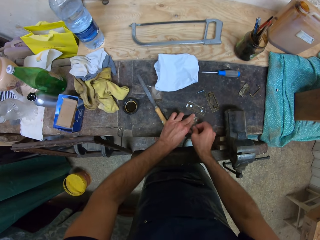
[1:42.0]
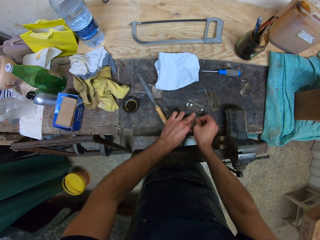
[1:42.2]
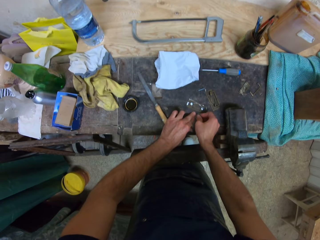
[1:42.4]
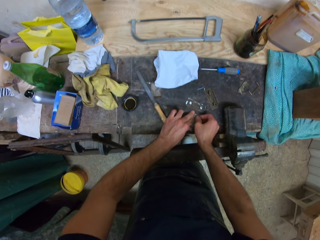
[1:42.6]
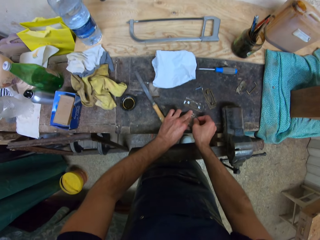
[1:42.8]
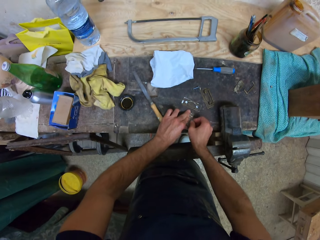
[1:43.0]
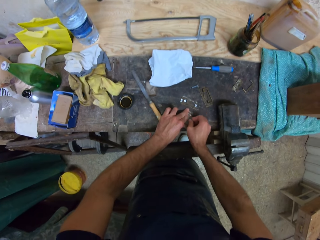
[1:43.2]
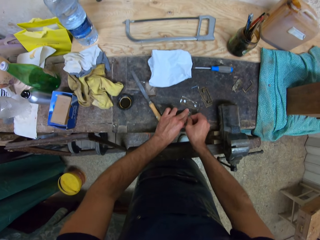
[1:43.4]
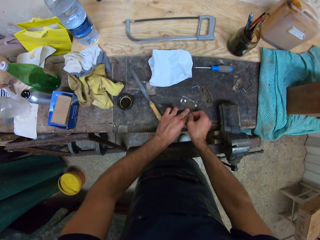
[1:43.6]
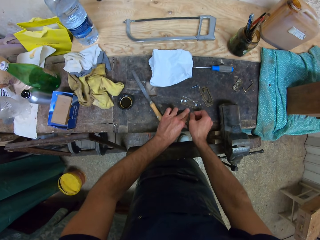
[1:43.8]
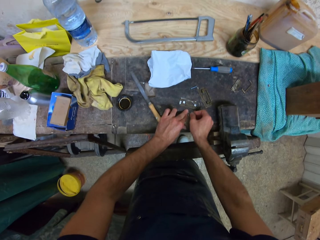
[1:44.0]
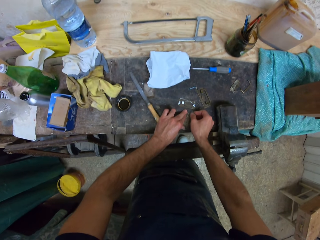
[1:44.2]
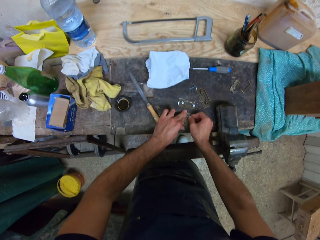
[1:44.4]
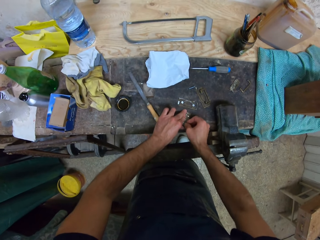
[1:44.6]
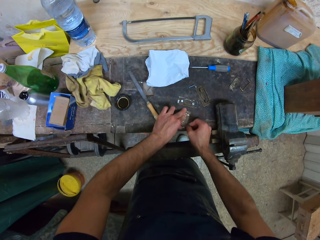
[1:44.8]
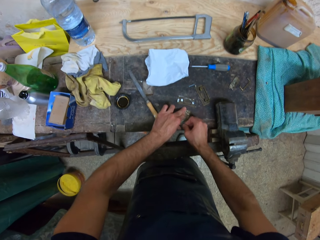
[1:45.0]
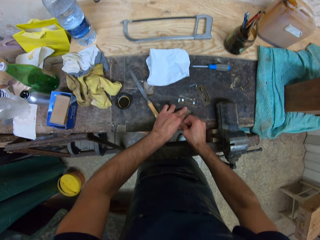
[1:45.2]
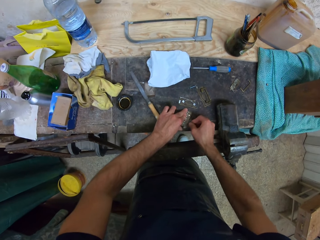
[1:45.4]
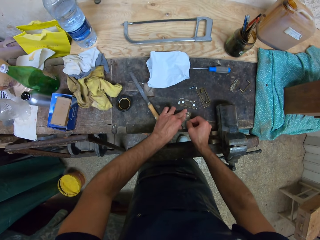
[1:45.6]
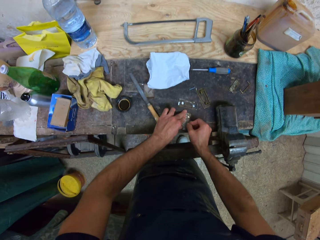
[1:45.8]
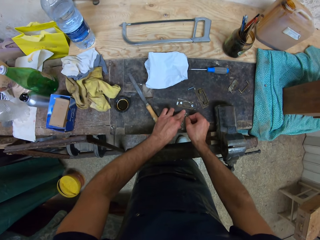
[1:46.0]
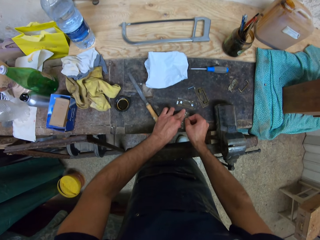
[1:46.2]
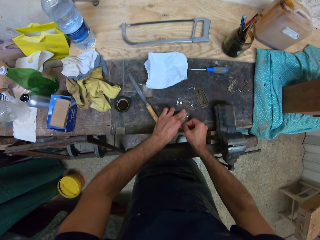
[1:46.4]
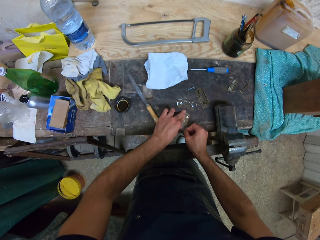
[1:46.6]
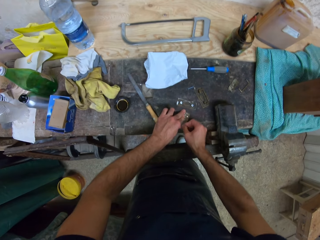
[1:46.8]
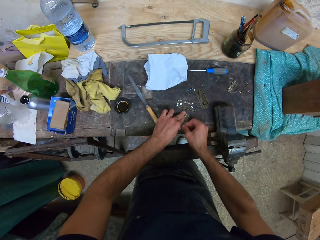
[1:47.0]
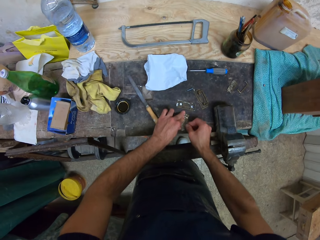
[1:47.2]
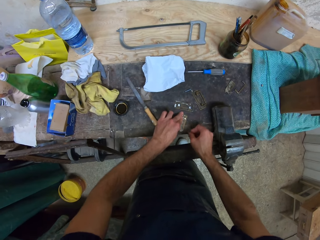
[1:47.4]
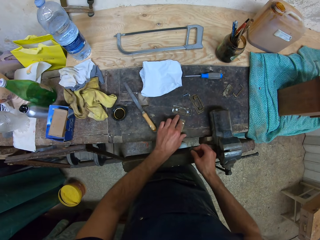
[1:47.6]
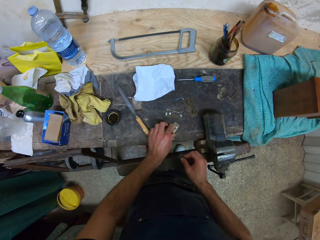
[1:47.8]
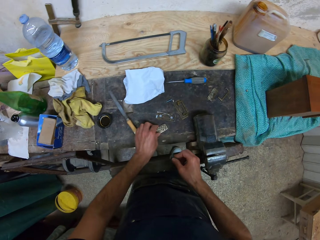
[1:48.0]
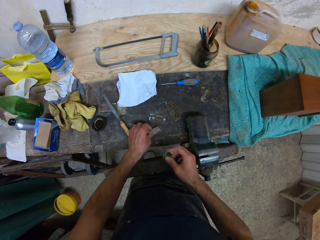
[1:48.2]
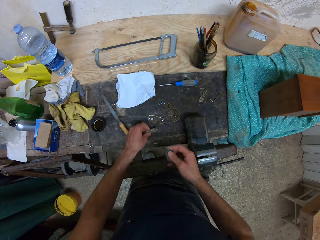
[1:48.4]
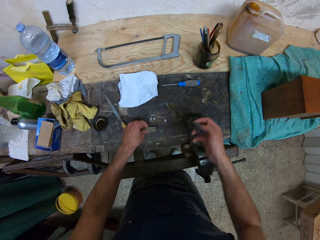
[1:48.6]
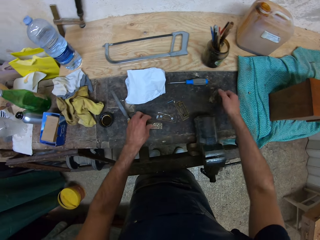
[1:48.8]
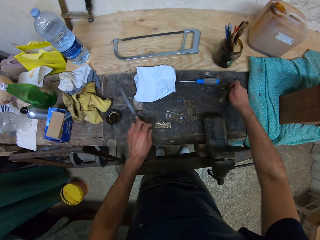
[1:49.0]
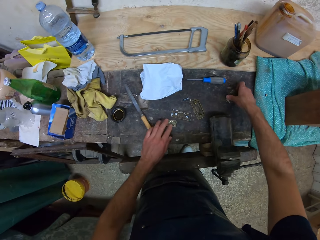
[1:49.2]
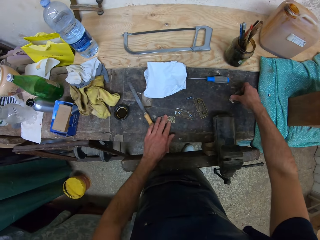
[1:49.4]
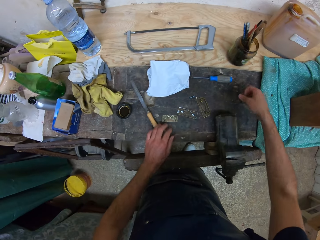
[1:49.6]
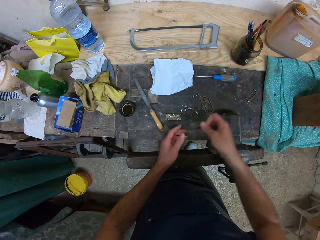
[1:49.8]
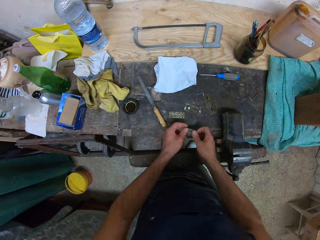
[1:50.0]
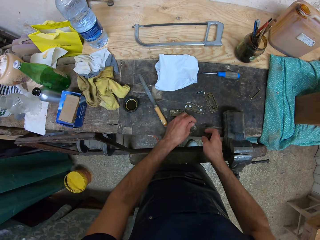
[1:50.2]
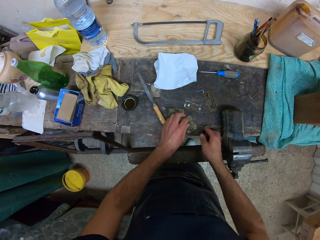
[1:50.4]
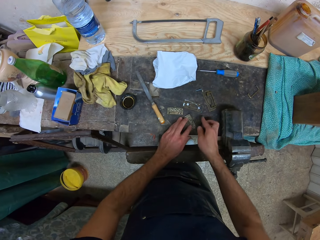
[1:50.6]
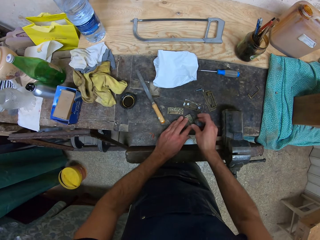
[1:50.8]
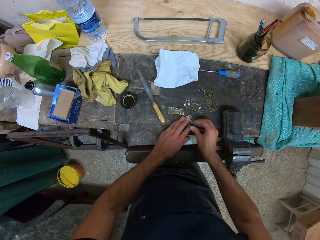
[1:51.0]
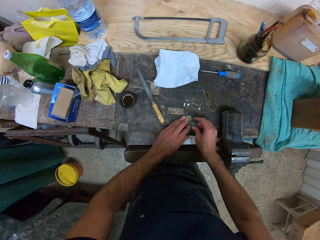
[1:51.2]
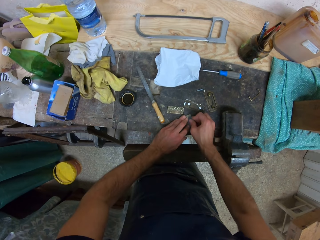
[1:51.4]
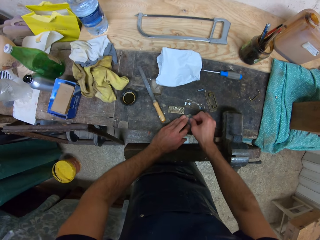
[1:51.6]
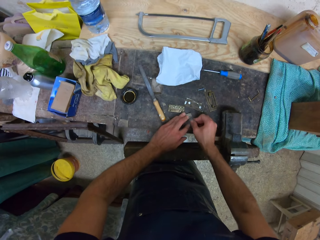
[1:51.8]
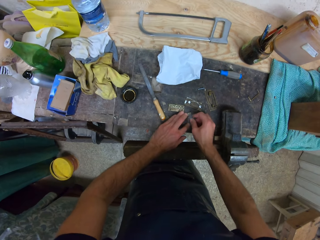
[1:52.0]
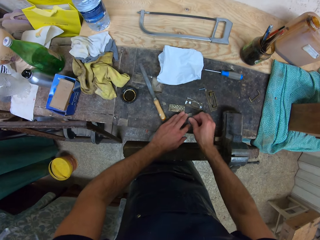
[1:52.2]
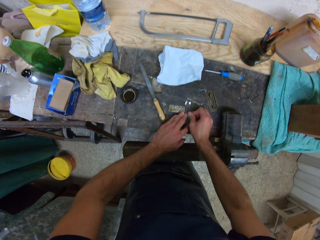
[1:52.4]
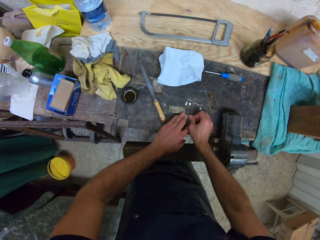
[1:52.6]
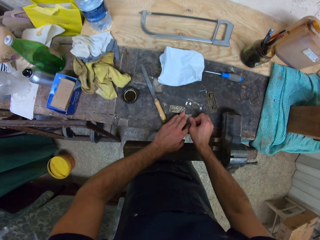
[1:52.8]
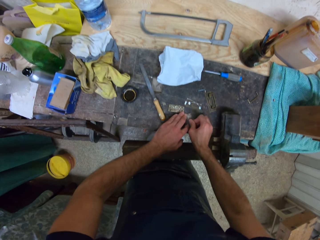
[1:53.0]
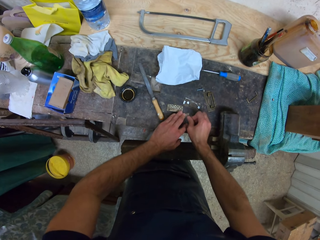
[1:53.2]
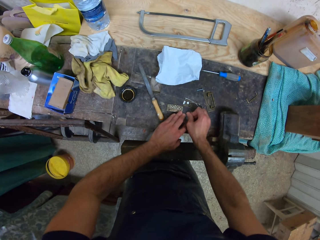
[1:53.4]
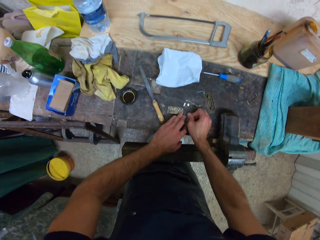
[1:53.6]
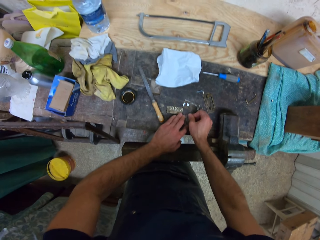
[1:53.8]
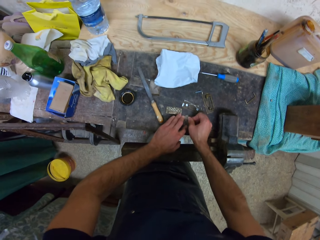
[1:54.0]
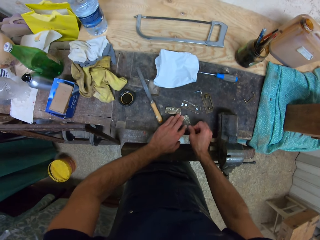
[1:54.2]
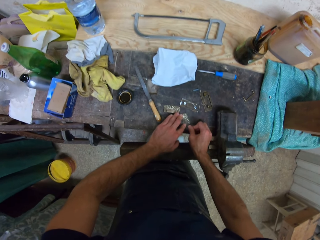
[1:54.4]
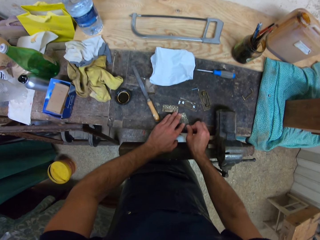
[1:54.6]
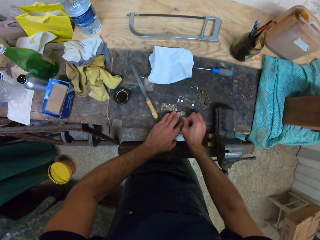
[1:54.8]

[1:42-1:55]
The camera wearer picks up another object with his right hand. He adjusts an object on the table with his left hand. He passes the object to his left hand. He sandpapers the object.

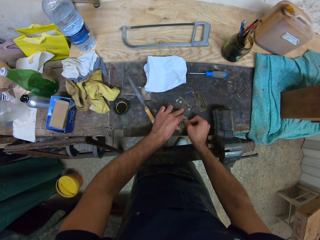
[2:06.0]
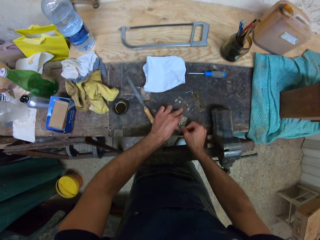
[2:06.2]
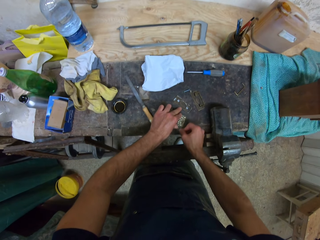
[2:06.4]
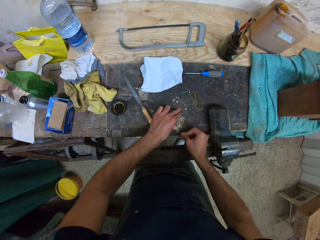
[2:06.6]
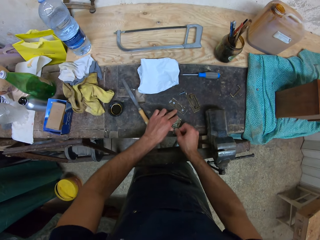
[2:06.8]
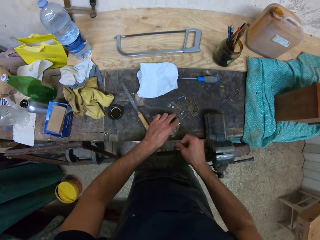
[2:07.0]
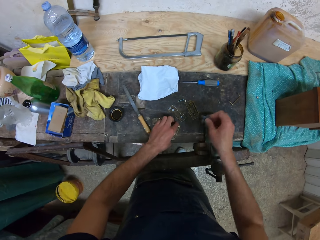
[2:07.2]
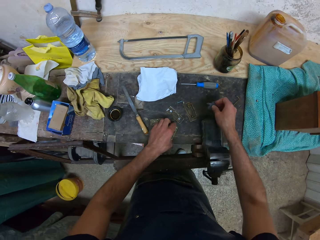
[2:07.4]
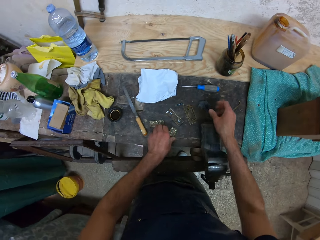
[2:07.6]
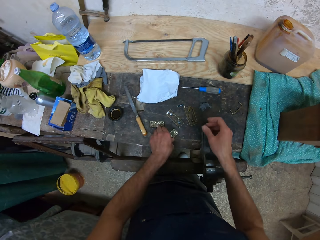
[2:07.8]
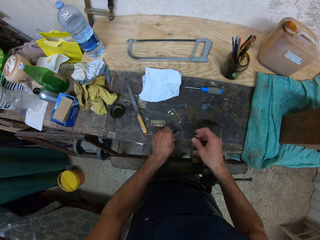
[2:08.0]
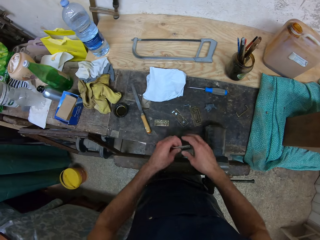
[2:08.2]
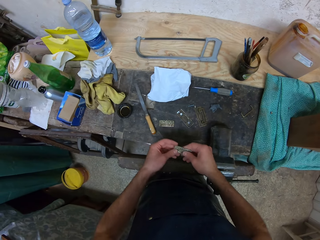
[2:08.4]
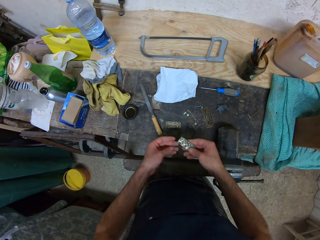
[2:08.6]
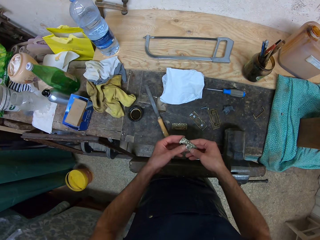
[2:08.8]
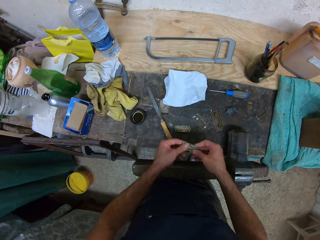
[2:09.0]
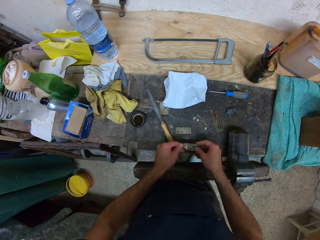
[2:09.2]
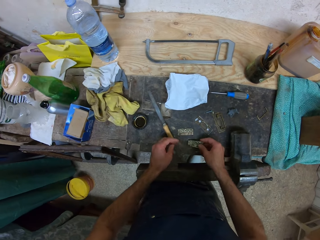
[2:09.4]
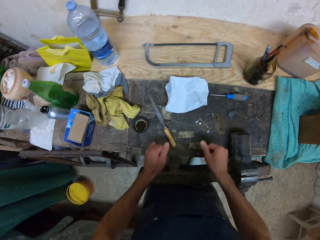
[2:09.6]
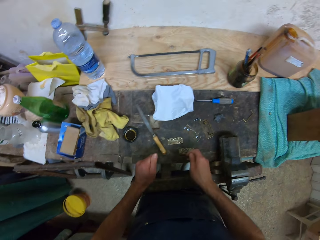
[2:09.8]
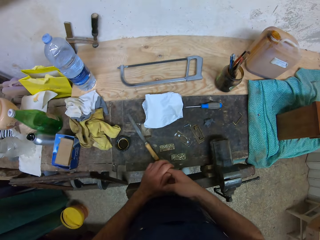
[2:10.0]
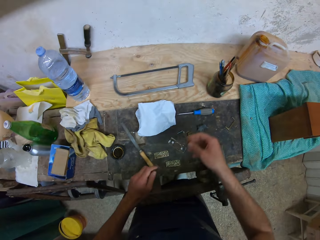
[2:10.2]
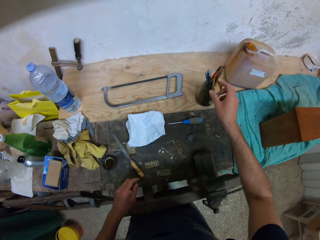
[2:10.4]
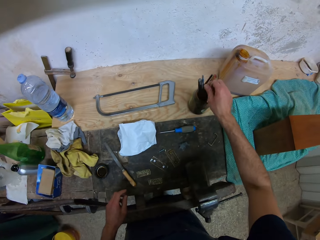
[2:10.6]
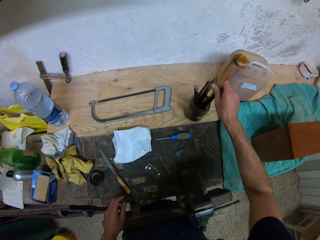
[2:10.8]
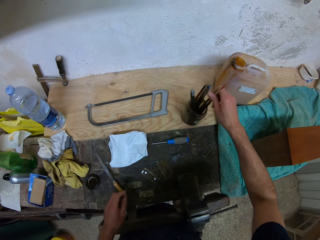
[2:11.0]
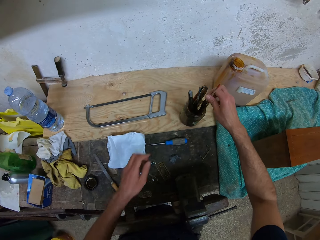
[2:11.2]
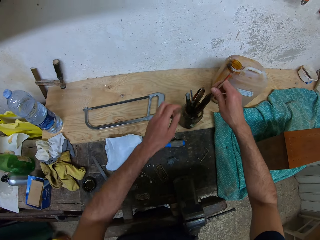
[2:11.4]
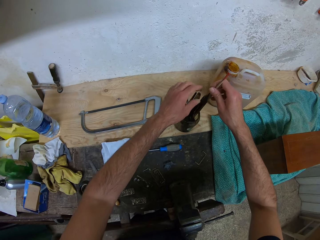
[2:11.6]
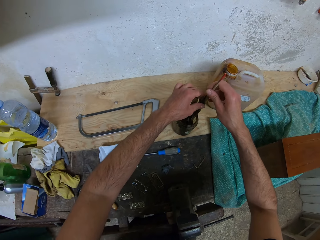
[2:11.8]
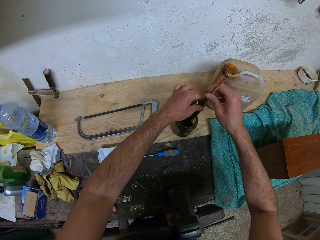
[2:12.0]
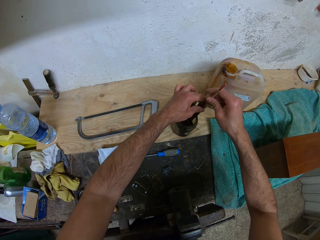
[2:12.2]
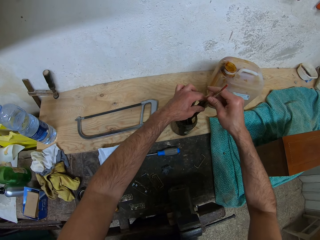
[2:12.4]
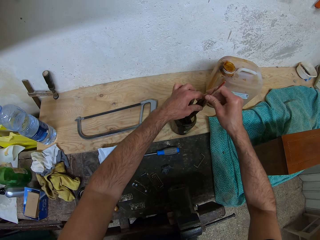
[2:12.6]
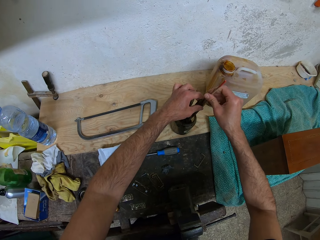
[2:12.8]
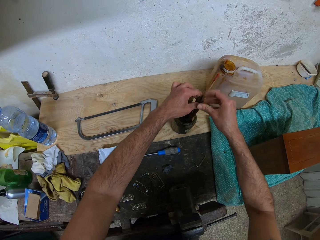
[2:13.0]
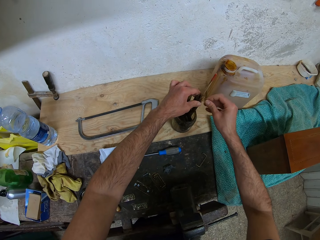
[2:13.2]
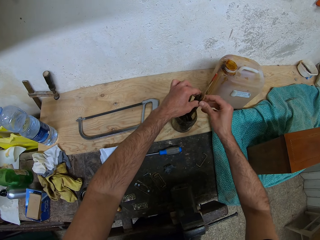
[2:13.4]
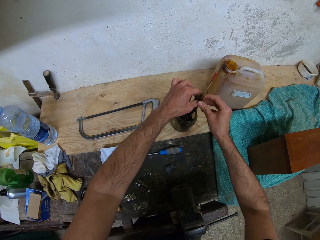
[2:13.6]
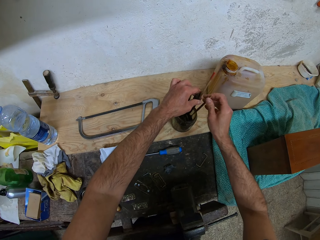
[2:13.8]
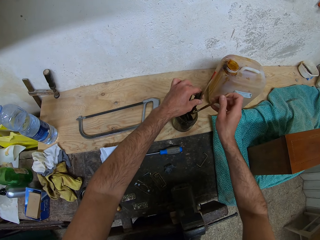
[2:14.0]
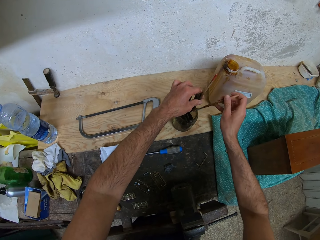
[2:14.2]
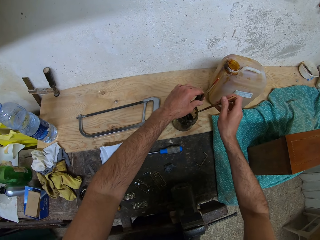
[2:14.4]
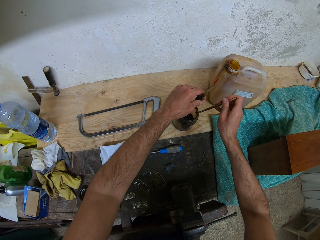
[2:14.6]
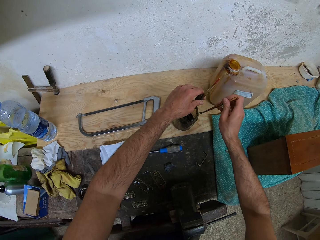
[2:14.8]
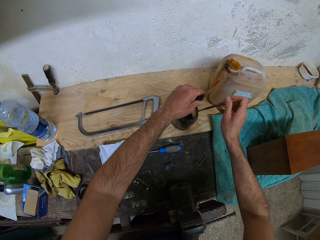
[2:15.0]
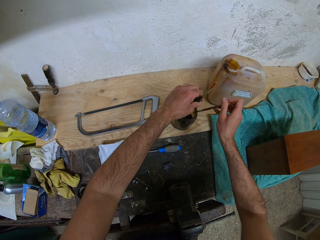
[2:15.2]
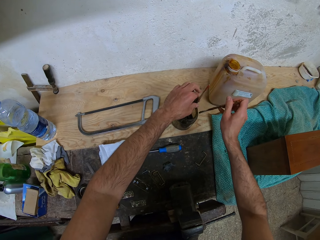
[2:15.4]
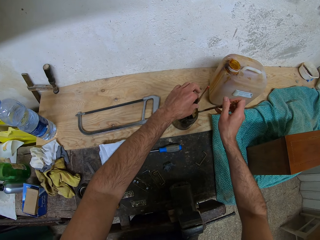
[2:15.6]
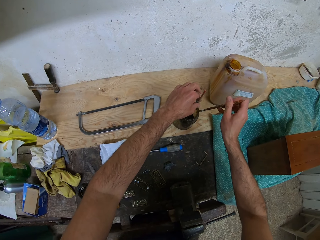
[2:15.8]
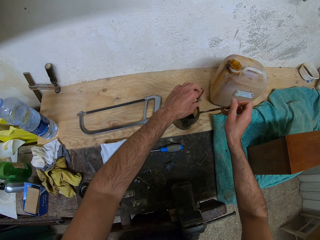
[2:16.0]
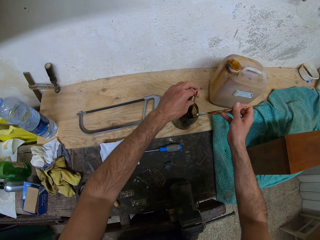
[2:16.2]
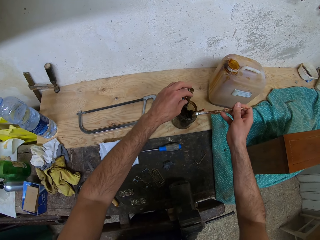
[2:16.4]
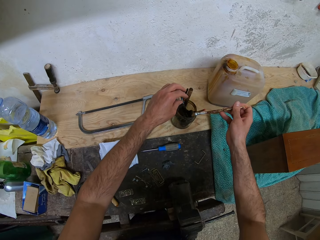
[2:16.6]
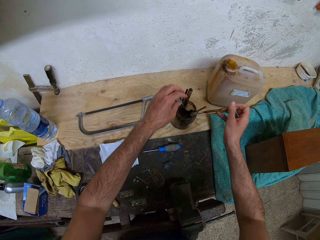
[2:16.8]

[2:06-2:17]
The camera wearer drops the sandpaper in his right hand on the table. He passes the sandpapered object to his right hand from his left hand. He picks the hinges. He drops the object in his right hand on the table. He rubs his hands together. He picks up two brushes with his right hand from the brush jar on the table. He separates them with his left hand. He drops one of the brushes back in the jar with his left hand.
